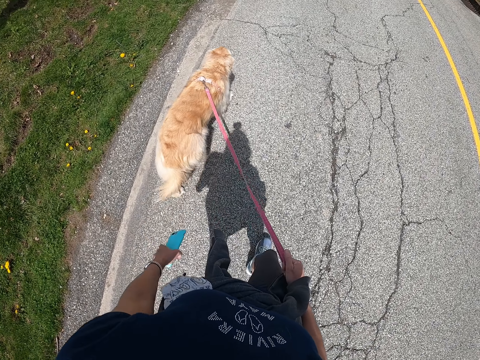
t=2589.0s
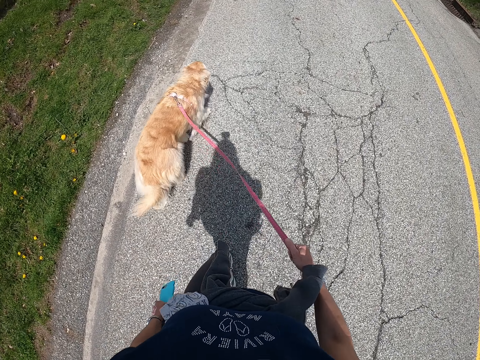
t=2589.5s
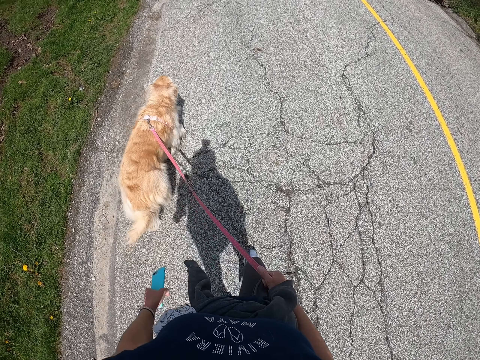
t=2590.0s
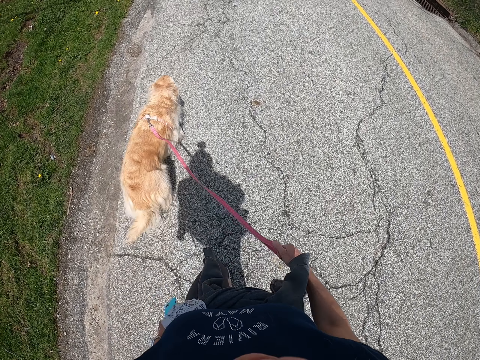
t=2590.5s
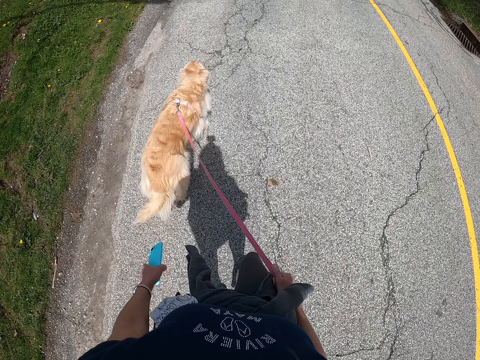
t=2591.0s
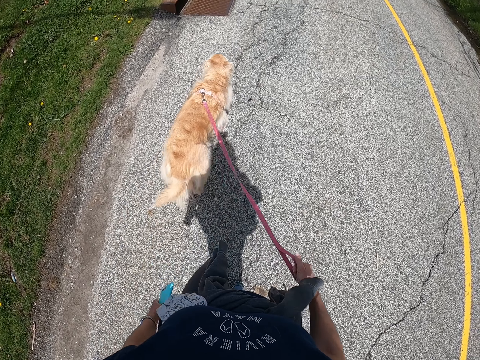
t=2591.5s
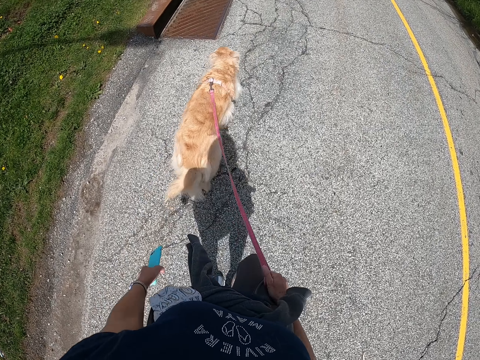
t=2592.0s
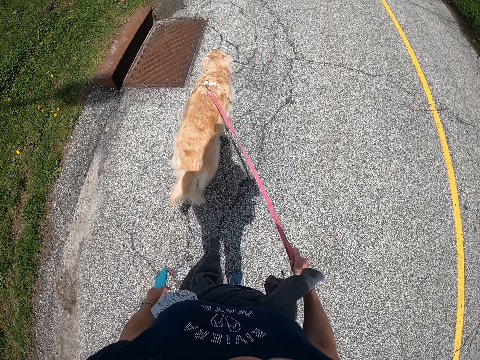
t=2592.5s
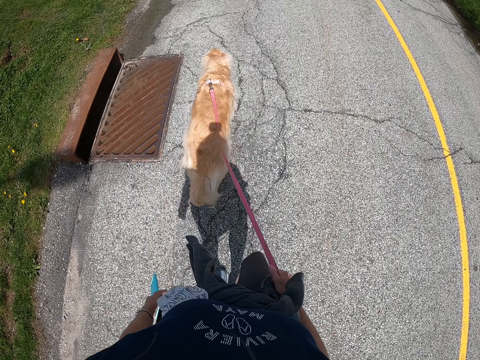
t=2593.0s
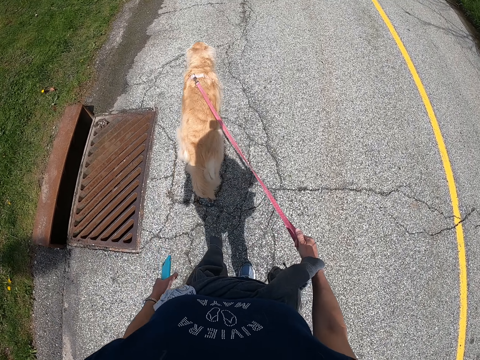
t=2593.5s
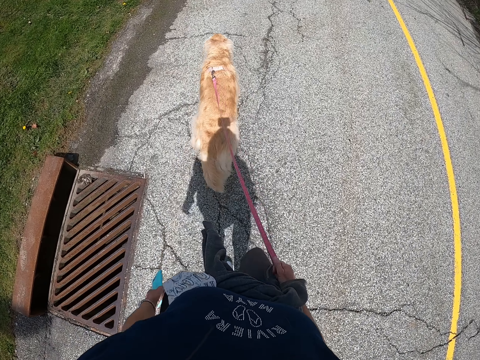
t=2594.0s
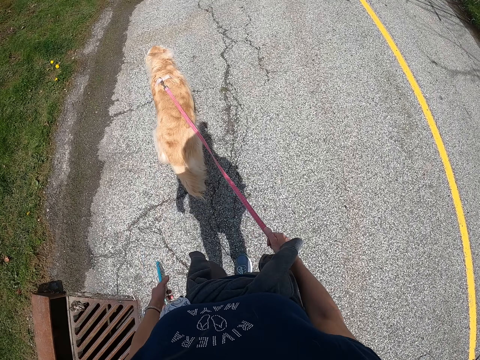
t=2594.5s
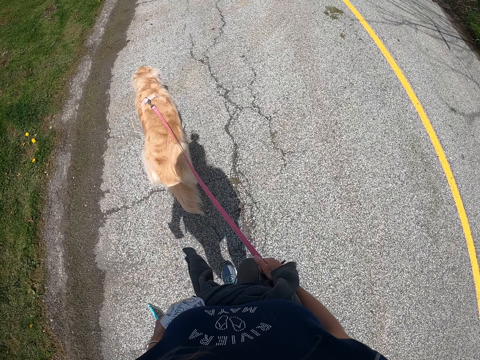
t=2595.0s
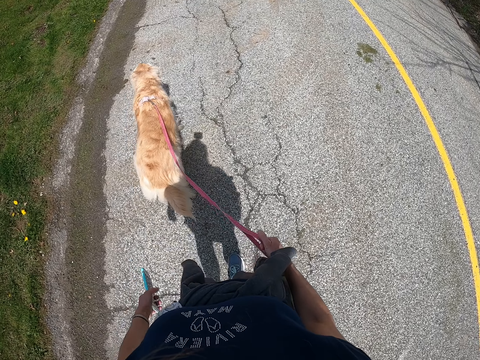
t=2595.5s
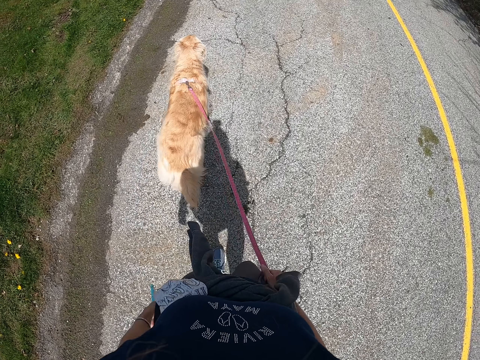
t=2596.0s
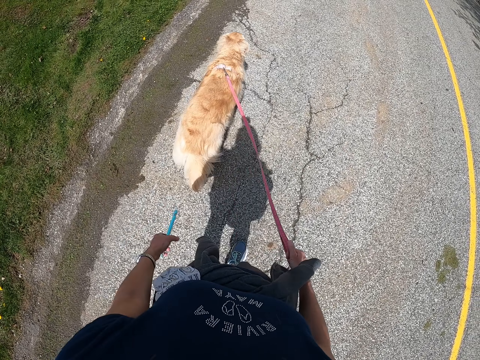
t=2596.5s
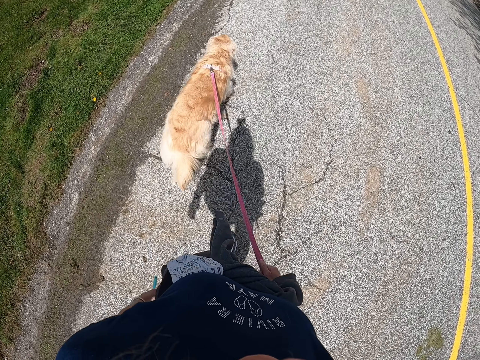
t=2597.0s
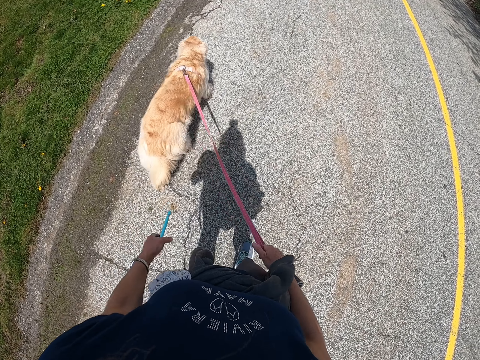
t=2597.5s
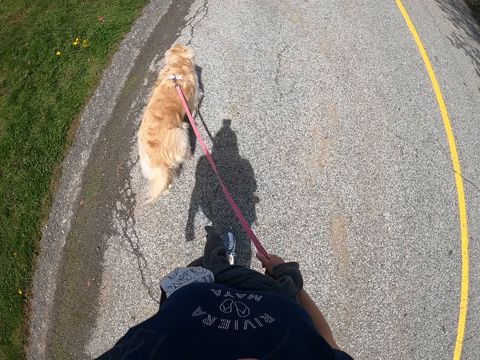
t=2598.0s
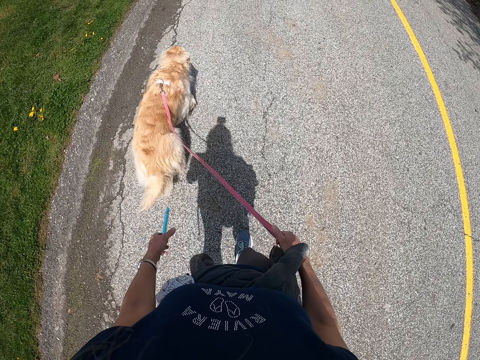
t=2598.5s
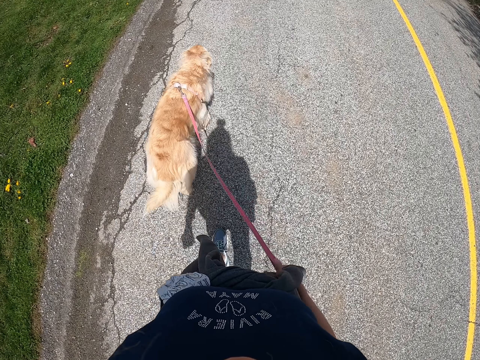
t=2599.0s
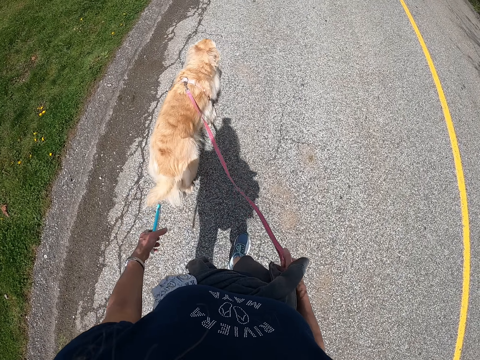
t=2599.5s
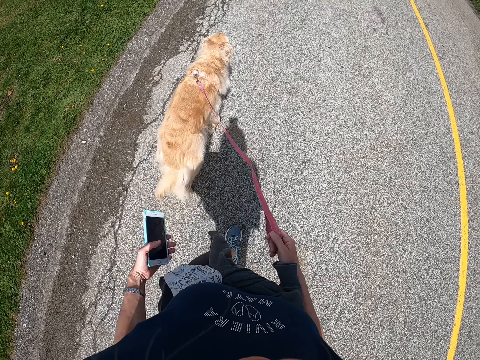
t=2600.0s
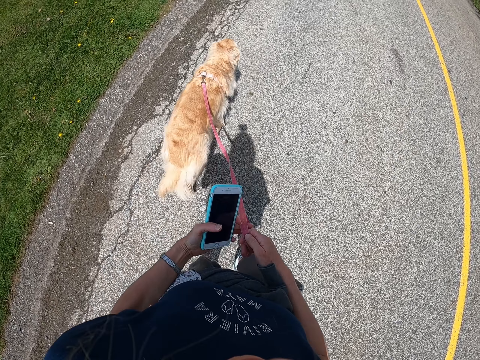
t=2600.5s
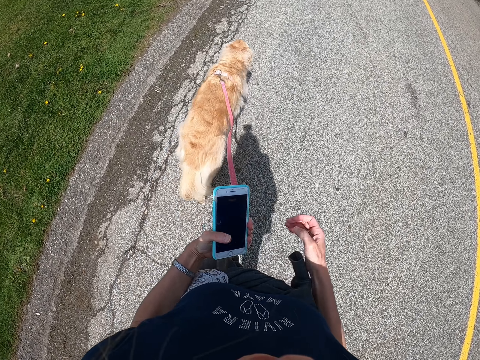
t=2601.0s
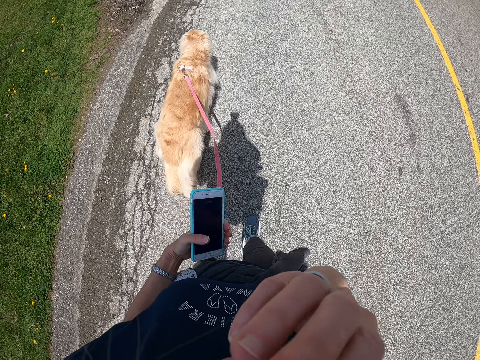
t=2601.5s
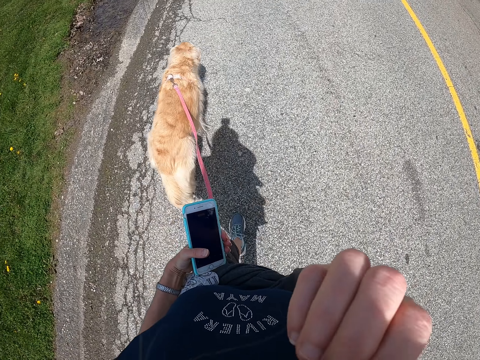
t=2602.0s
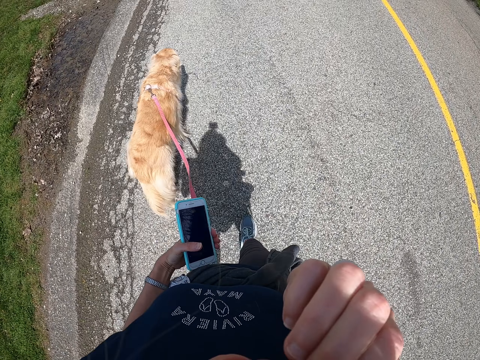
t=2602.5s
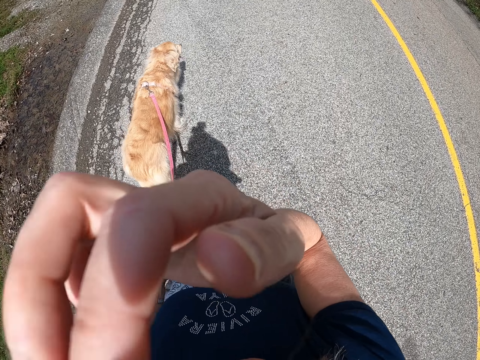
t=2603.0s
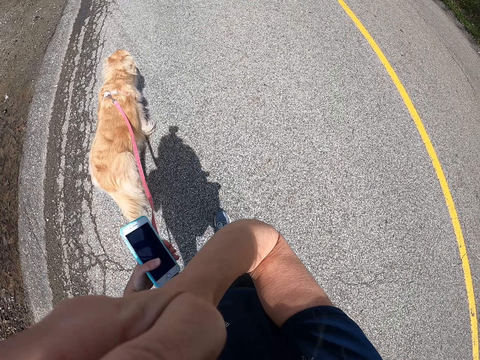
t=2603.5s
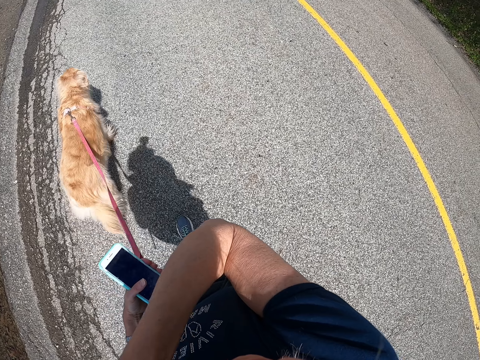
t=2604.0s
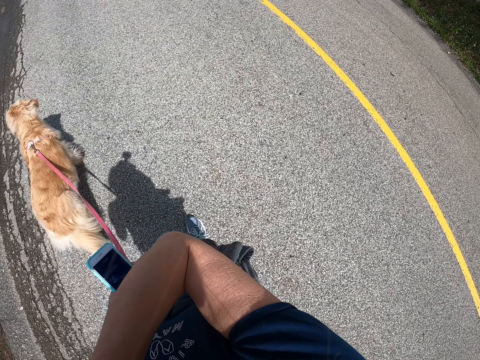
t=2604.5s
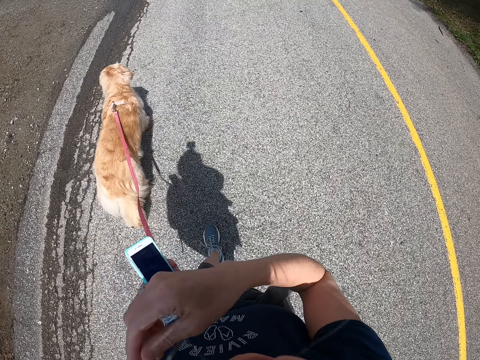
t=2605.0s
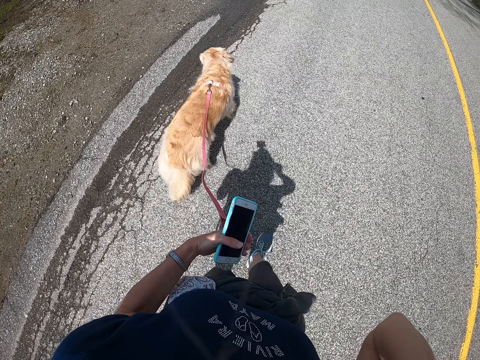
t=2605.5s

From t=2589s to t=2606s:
The camera wearer transfers the dog leash to his left hand. He holds his face with his hand. He wipes the face.

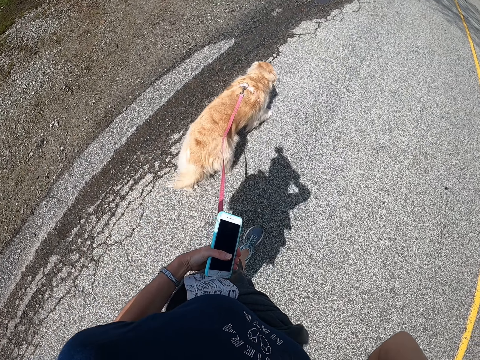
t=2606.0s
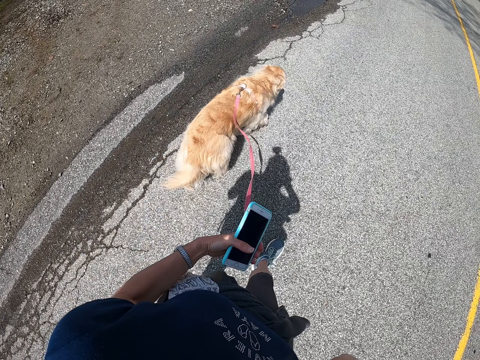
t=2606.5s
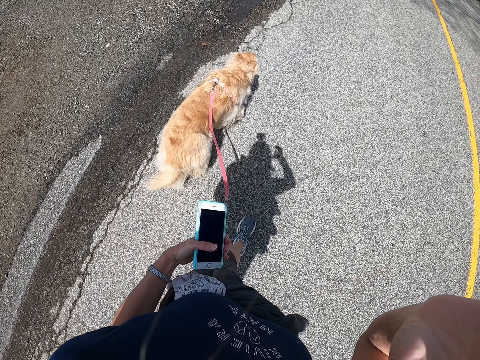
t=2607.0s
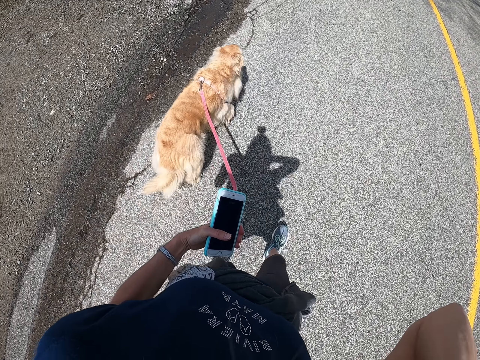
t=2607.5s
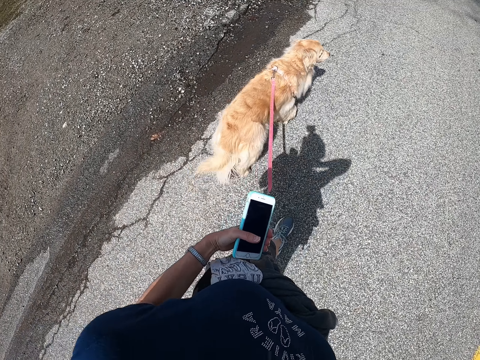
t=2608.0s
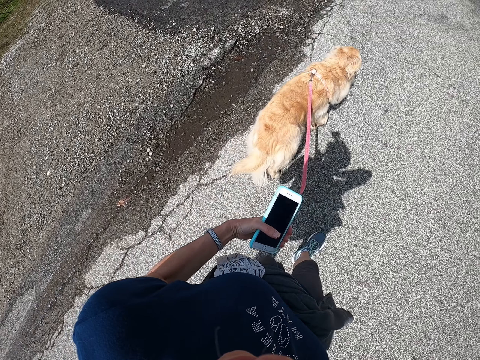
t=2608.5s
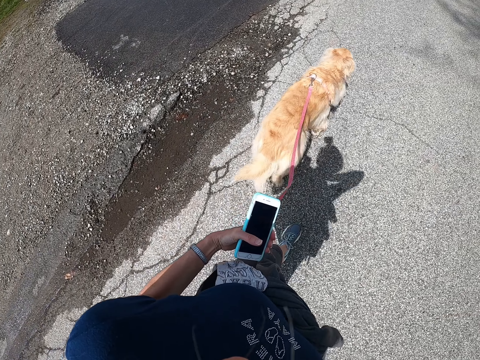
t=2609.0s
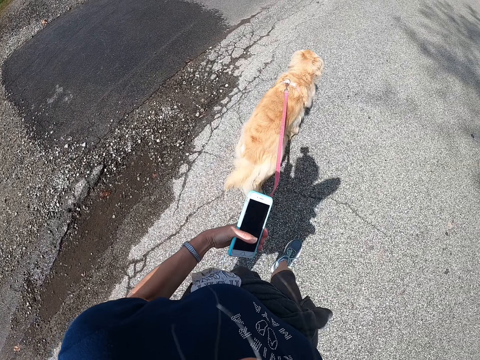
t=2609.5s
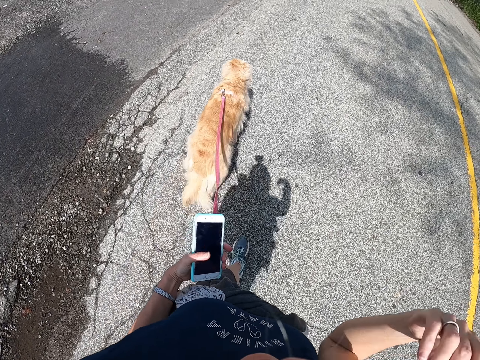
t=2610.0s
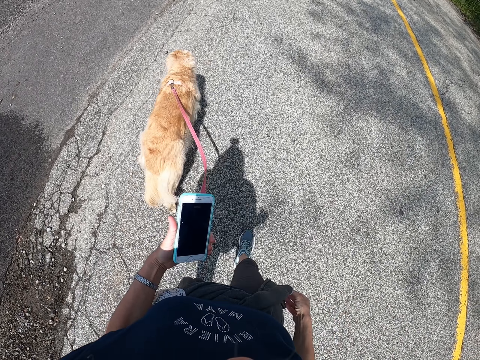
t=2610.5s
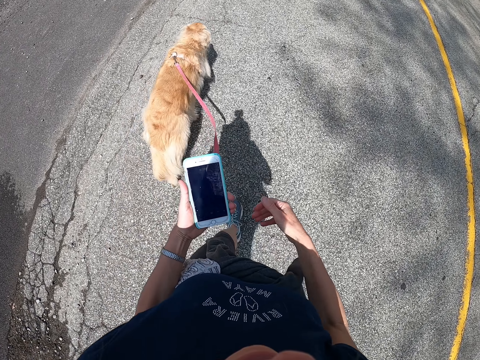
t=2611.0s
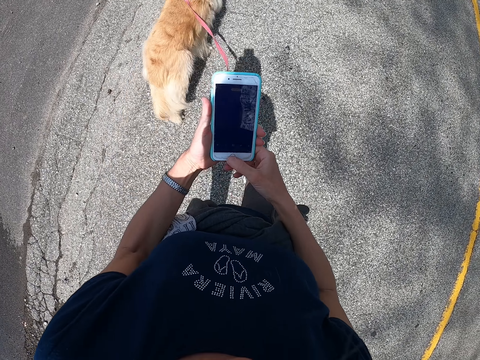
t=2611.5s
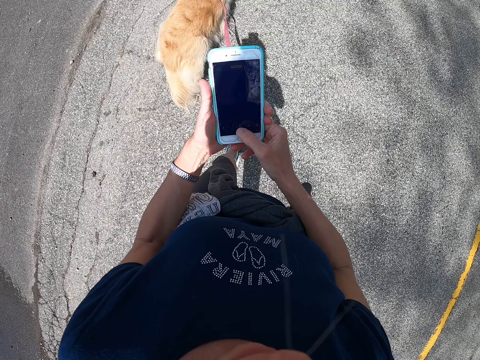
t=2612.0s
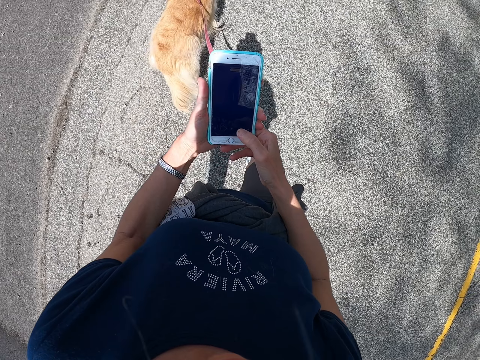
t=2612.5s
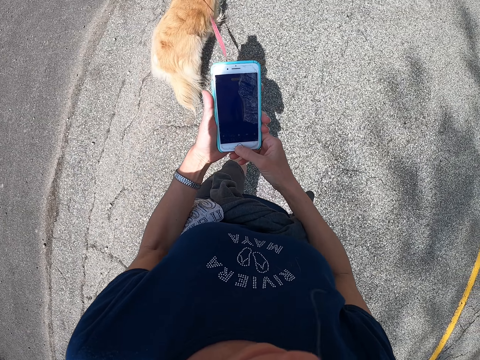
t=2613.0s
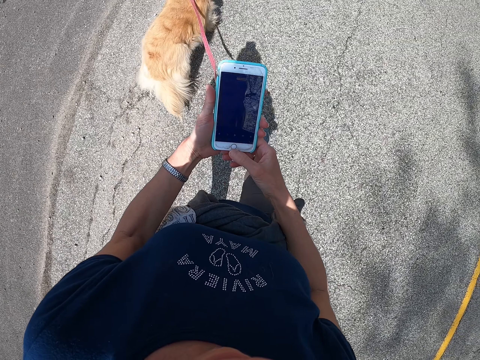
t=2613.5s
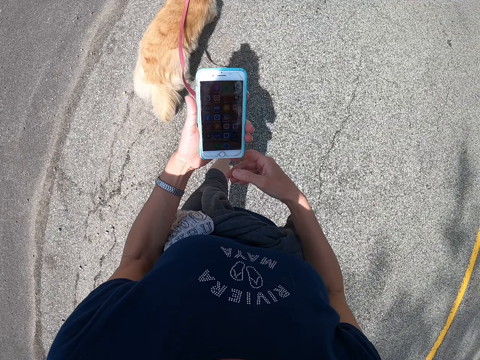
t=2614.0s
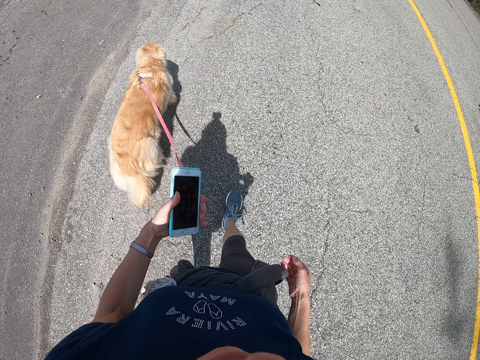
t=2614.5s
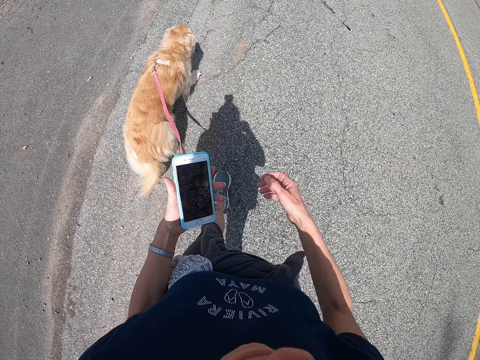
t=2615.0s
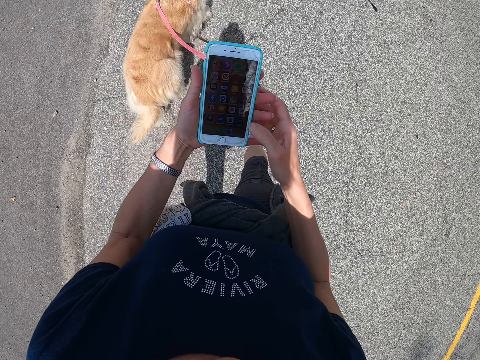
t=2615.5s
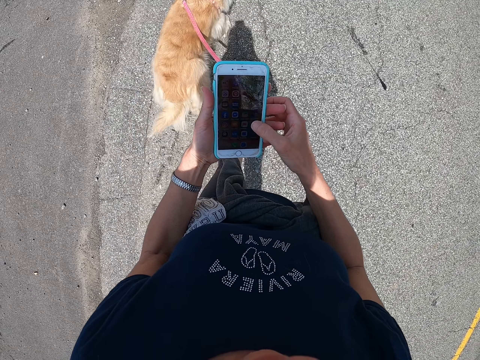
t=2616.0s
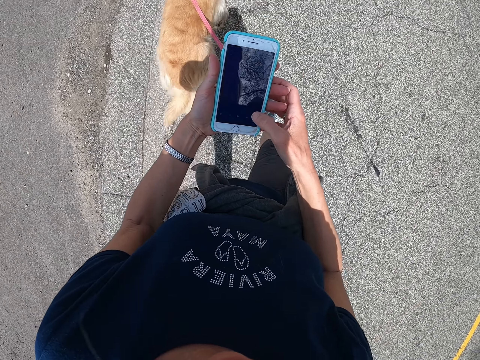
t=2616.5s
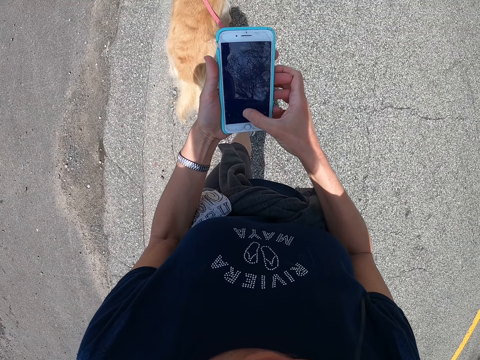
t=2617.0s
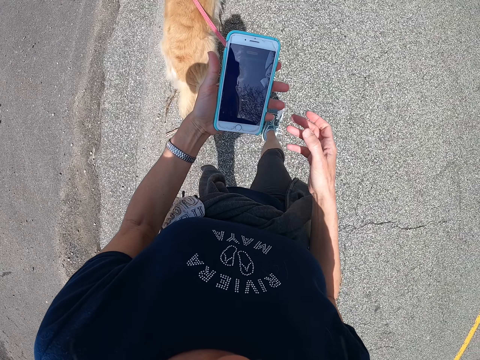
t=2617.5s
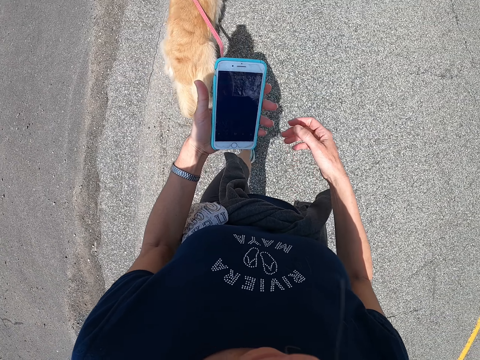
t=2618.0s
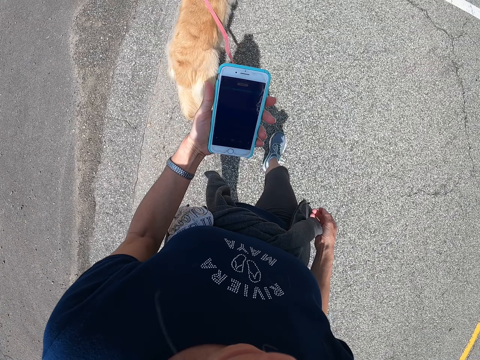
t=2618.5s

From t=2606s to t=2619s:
The camera wearer walks along a road with his dog. He puts his right hand down. He holds the phone with both hands and dials the phone. He walks along the road with his dog. He dials the phone.
